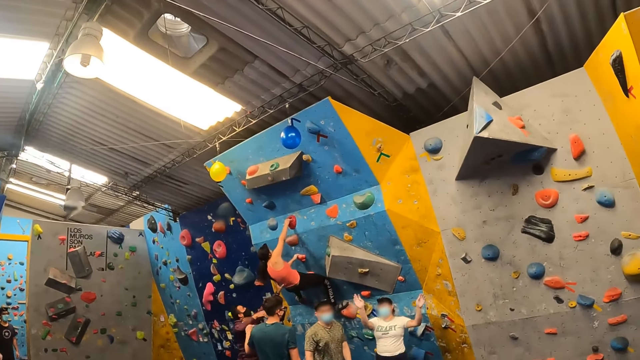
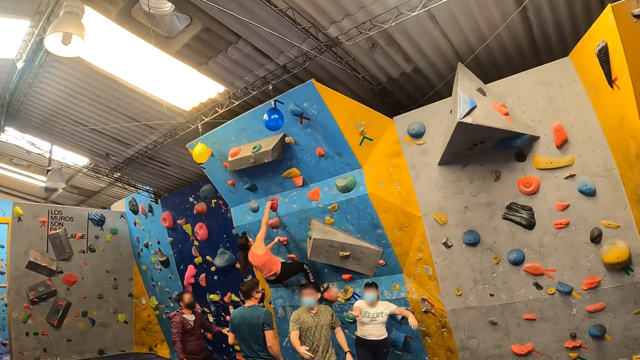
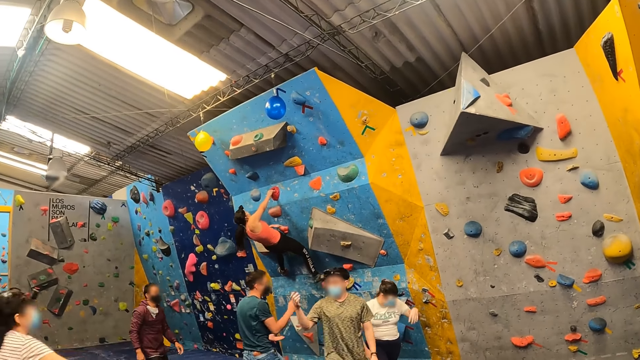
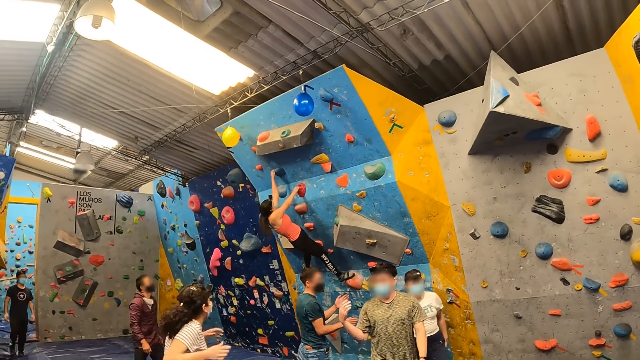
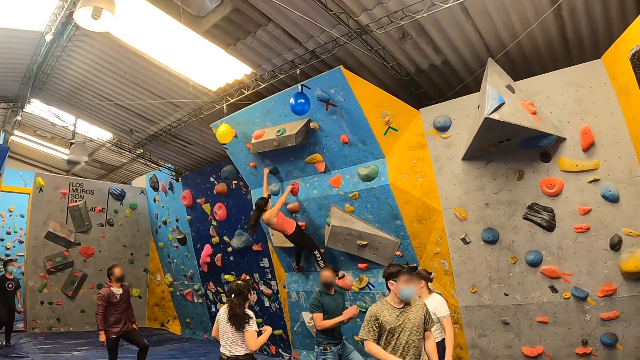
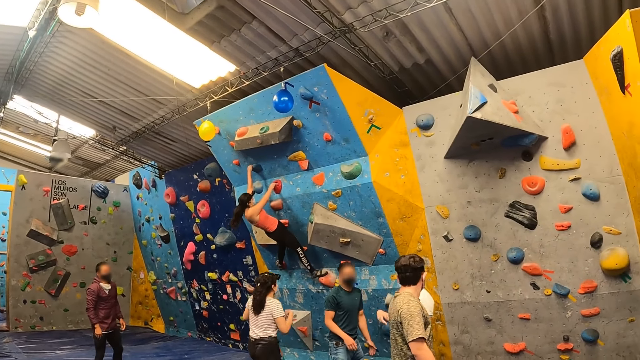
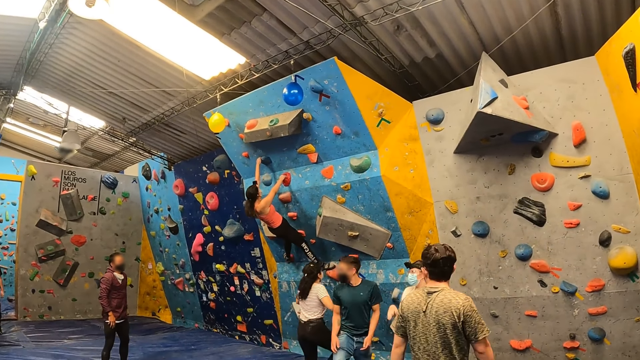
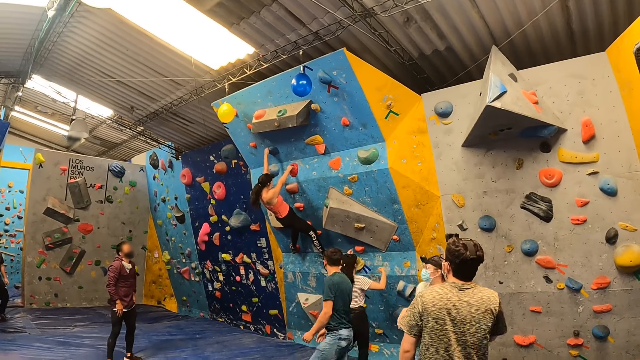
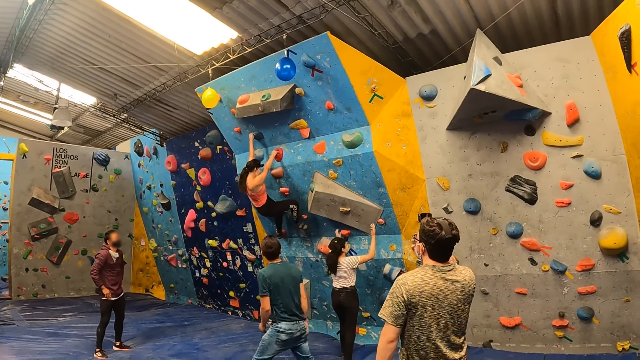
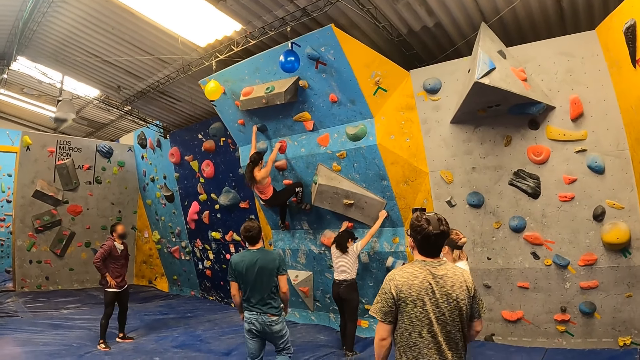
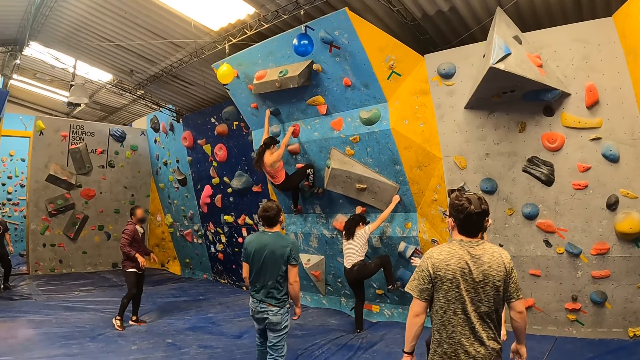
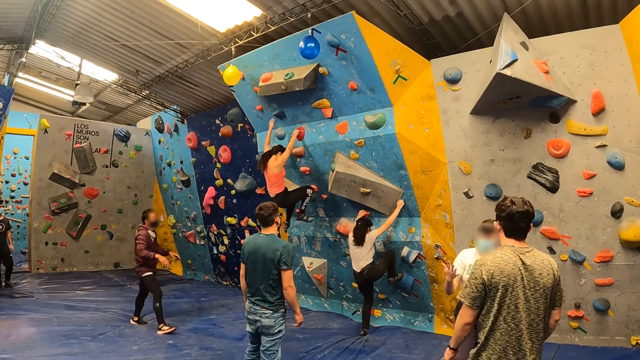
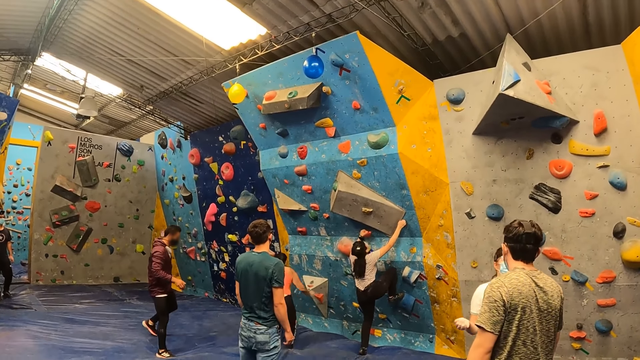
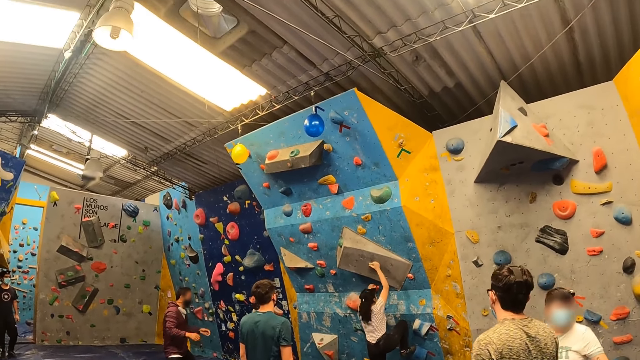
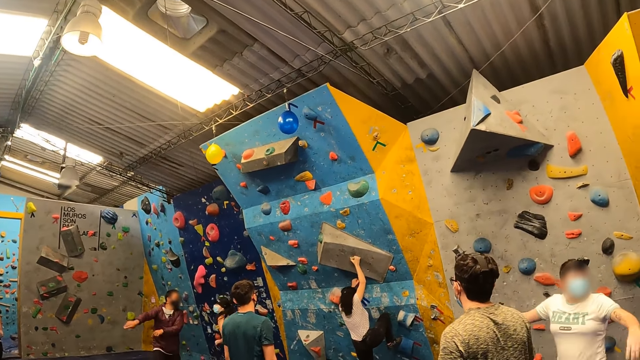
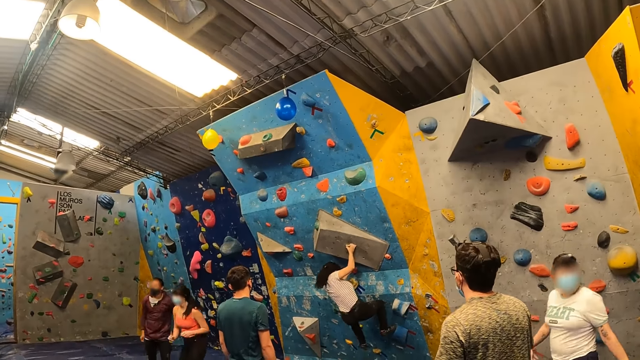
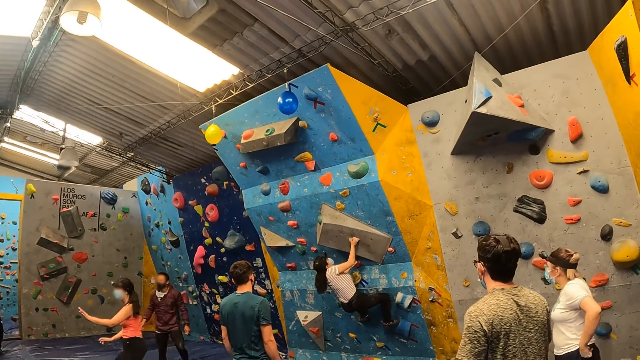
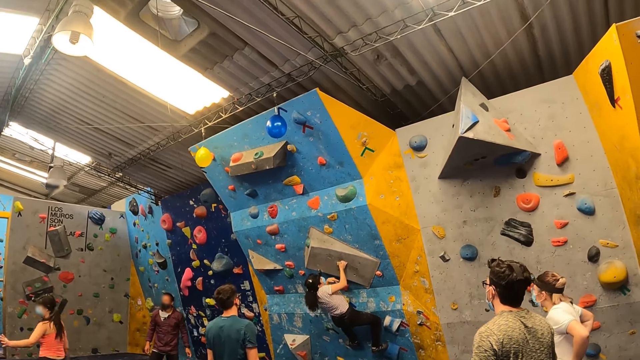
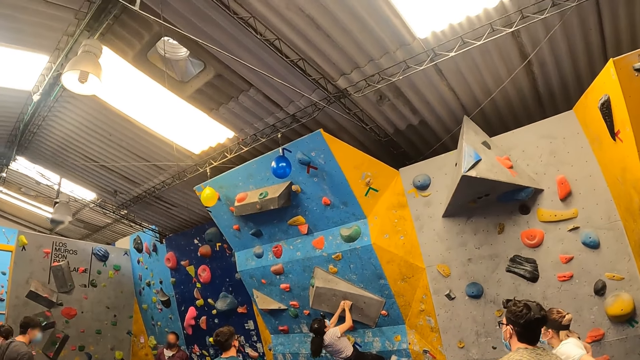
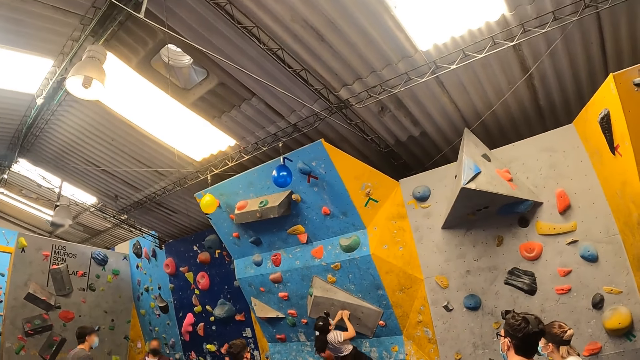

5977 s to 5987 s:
The instructor walks away from the wall. A lady waves her hands. Another lady walks around a room. A man walks around the room. A woman falls from the wall. A third lady jumps from the wall. The instructor converses with the woman and points both hands away from the wall. The second lady climbs on the wall. The third lady walks around the room.

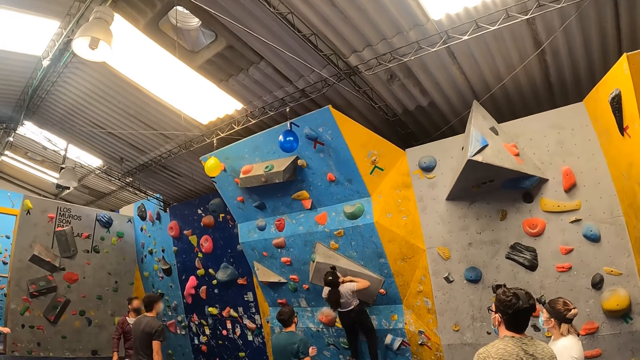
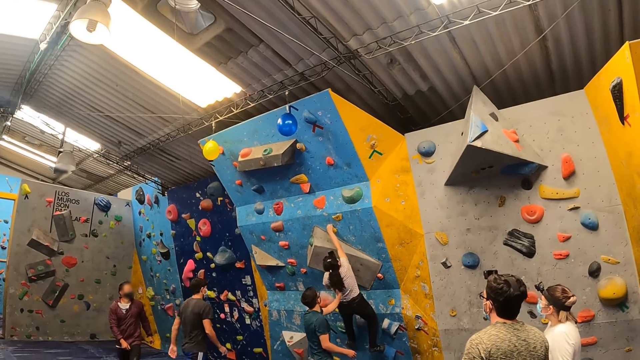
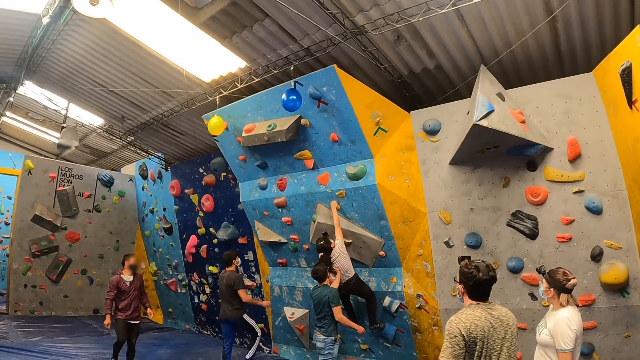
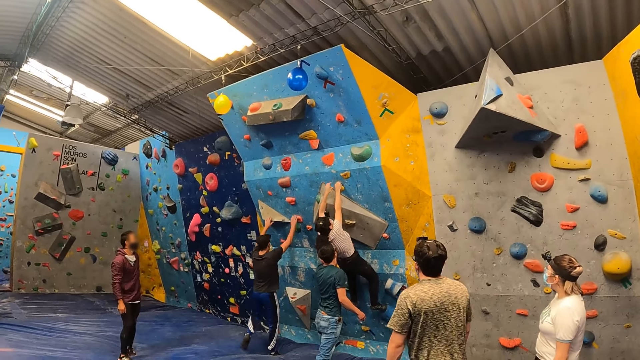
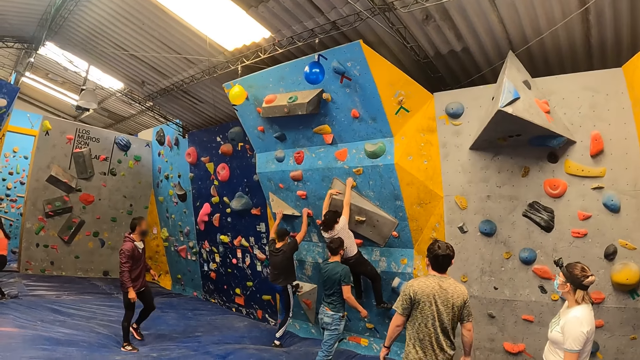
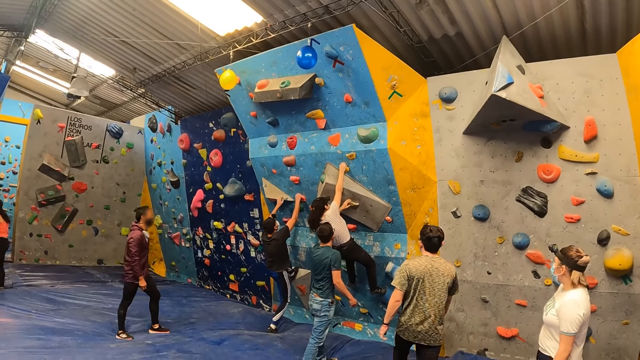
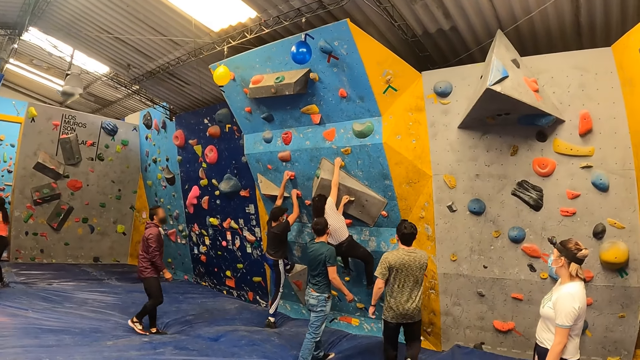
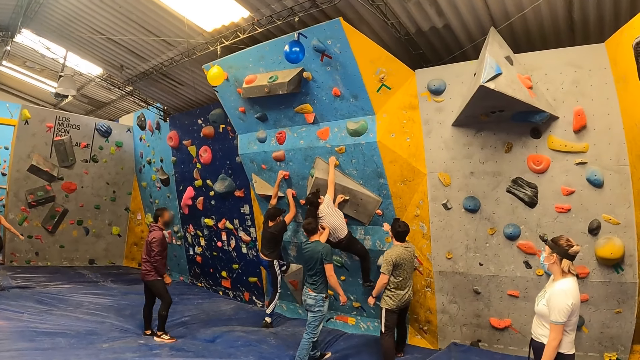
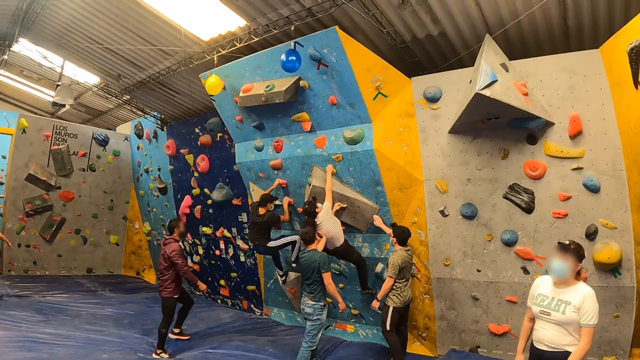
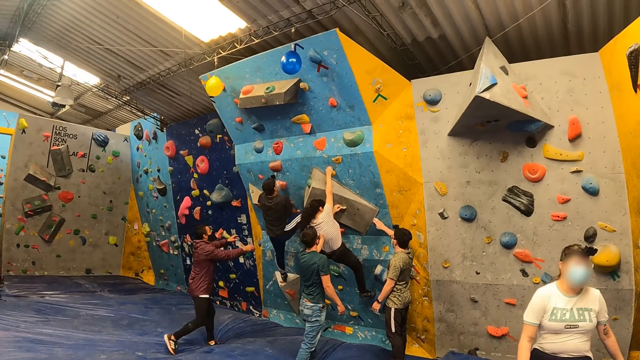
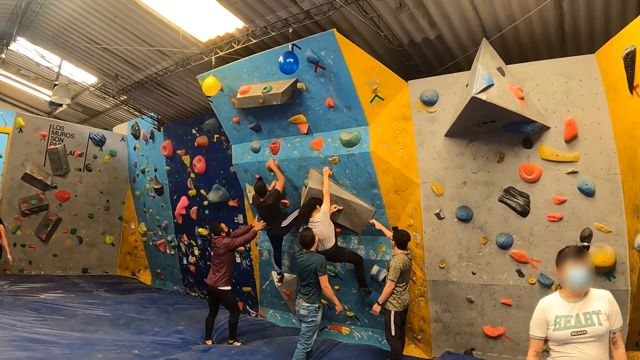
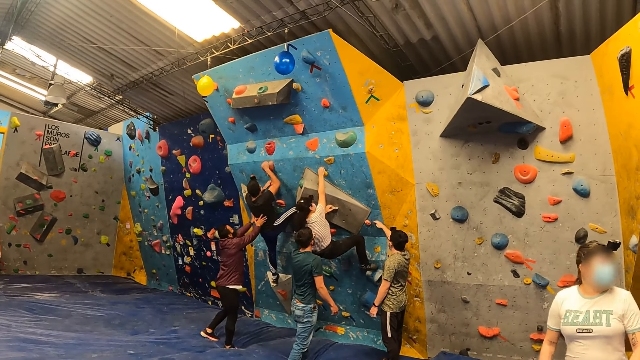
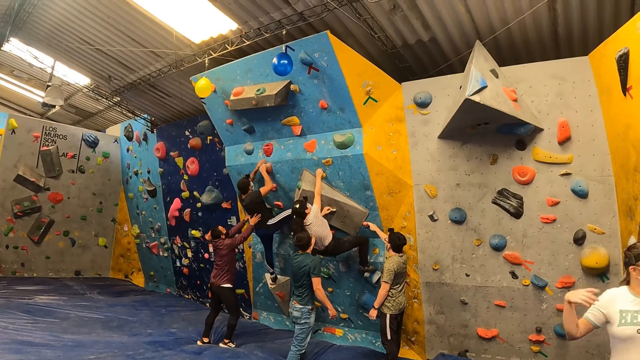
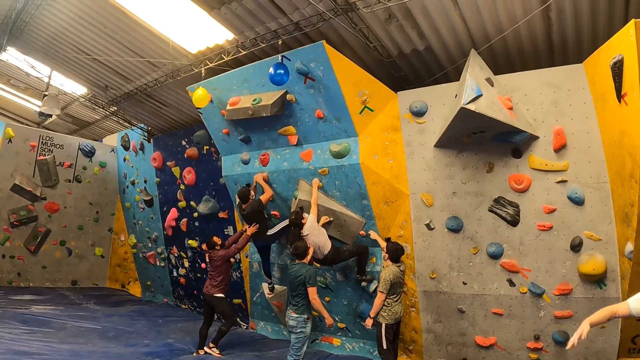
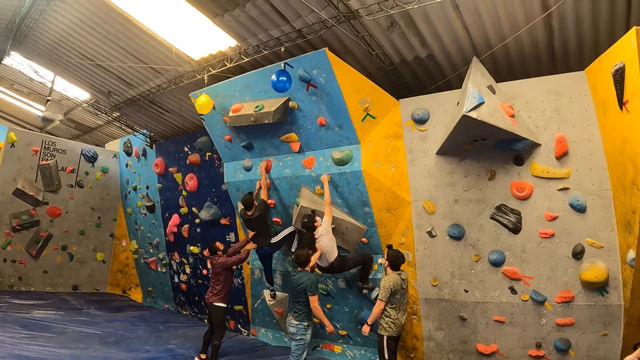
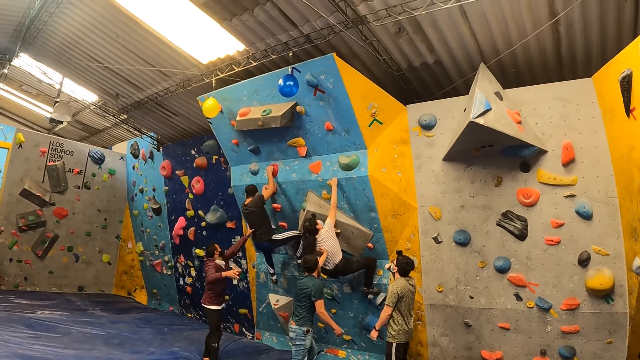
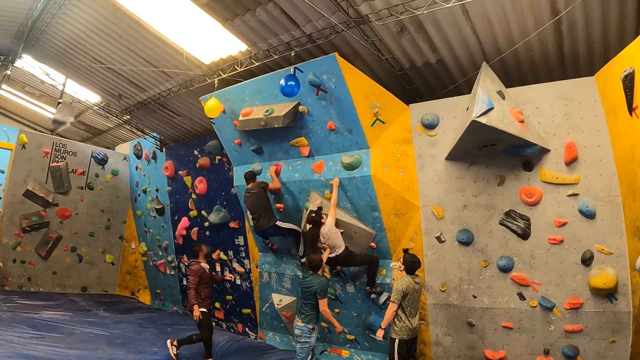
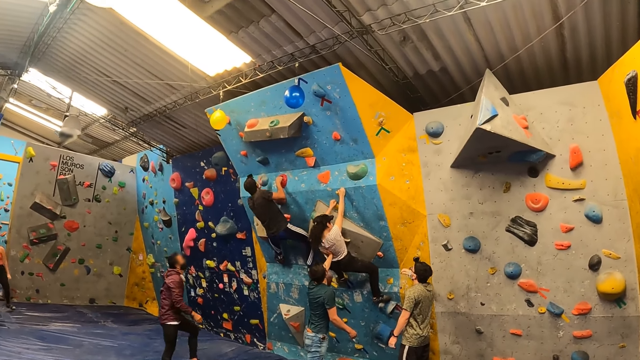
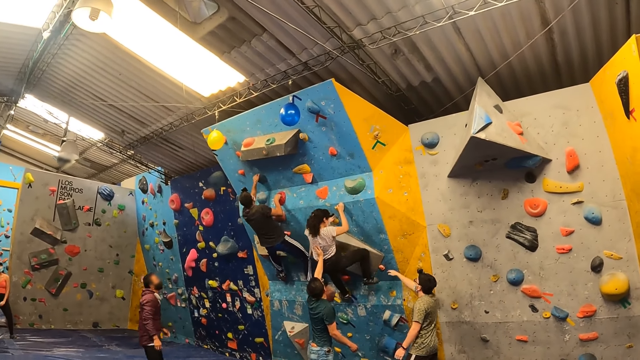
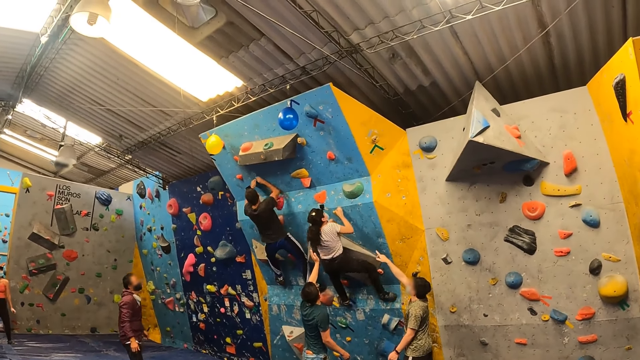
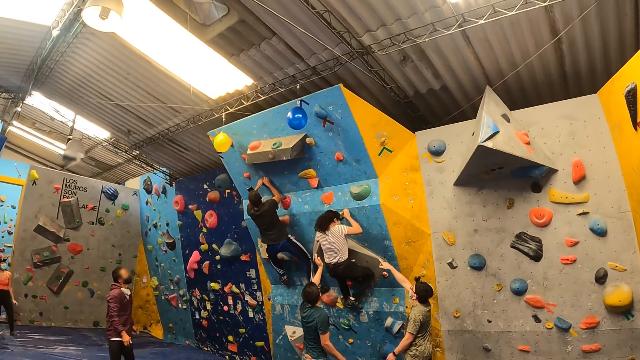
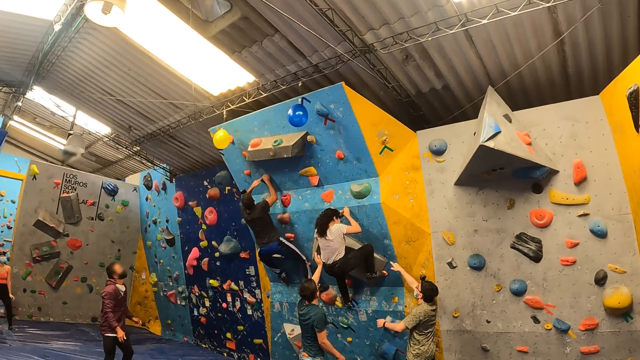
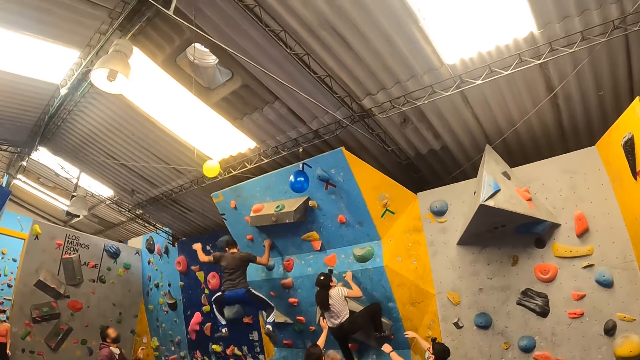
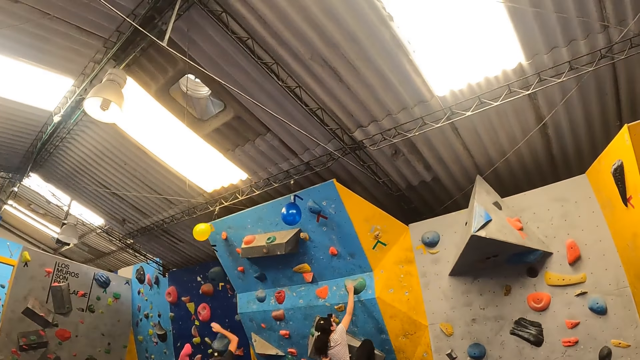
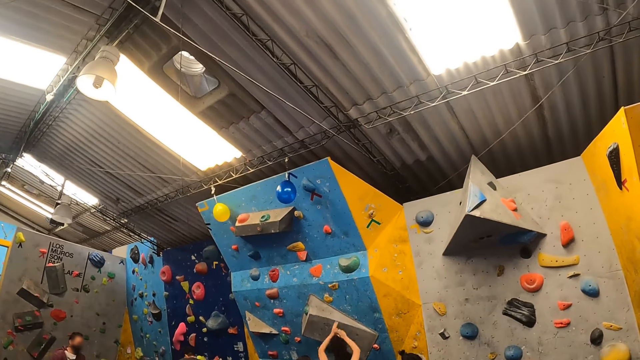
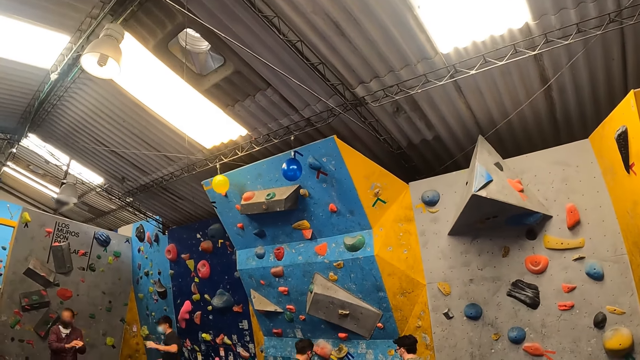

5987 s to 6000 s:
A man walks around a room. The instructor instructs a woman up the wall. Another man climbs on a wall. A third man holds a wall. Another instructor instructs the woman up the wall. The first man pushes the second man on his back. A third instructor instructs a fourth man up the wall. A lady walks around a room. The third man pushes another lady on her back. The third instructor walks away from the wall. The second man climbs on the wall. The other lady climbs on the wall. The fourth man hits a balloon with his left hand. He falls from the wall. The second man jumps from the wall. The woman falls from the wall. The third instructor claps his hands.
